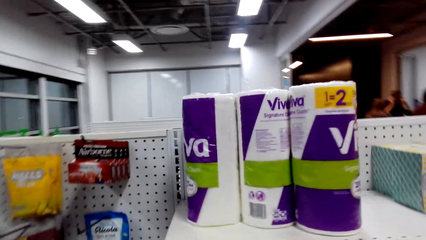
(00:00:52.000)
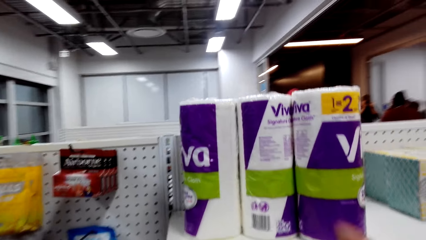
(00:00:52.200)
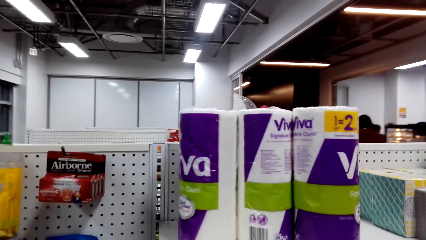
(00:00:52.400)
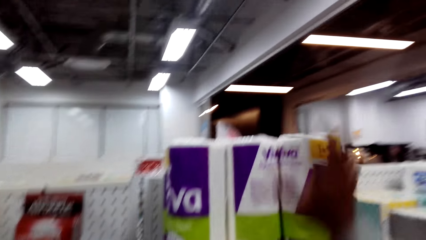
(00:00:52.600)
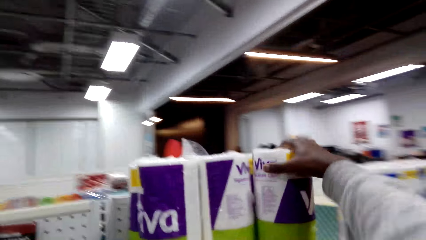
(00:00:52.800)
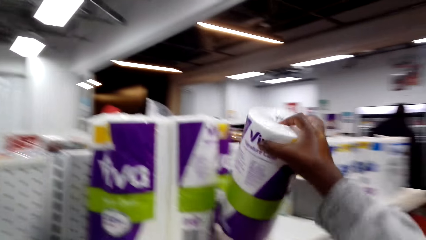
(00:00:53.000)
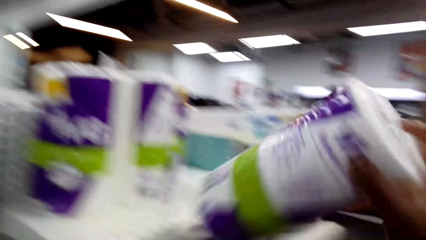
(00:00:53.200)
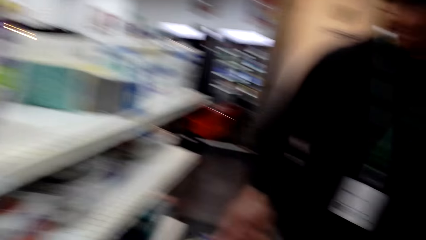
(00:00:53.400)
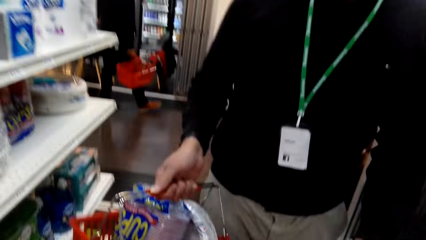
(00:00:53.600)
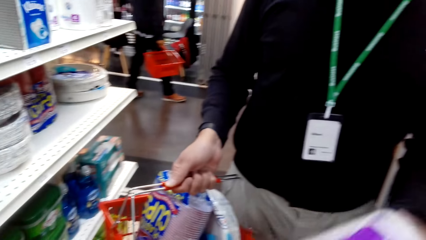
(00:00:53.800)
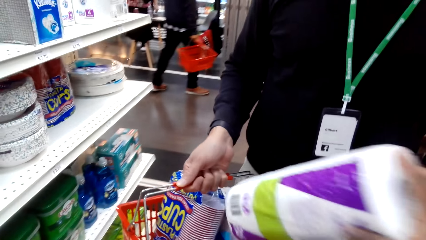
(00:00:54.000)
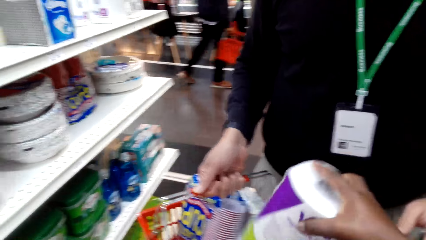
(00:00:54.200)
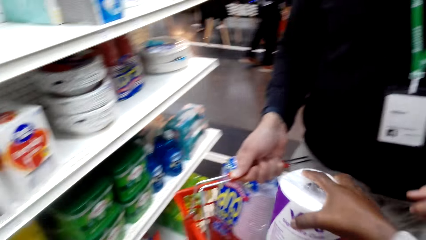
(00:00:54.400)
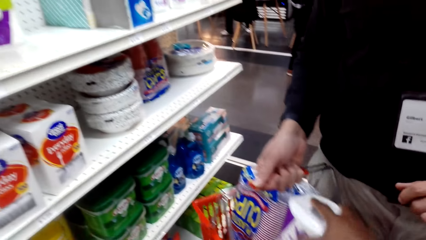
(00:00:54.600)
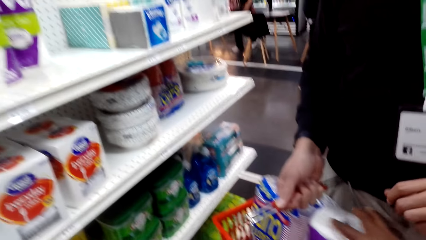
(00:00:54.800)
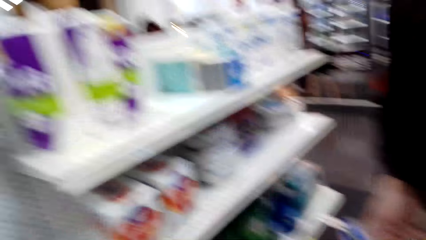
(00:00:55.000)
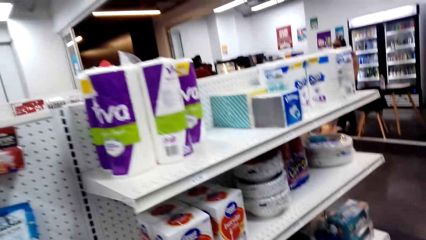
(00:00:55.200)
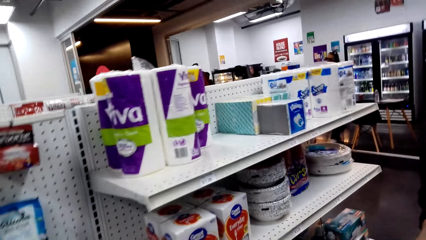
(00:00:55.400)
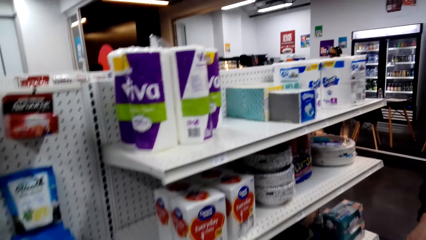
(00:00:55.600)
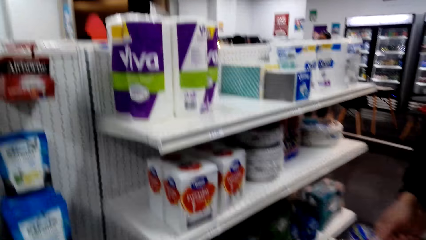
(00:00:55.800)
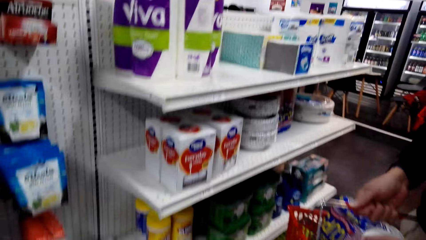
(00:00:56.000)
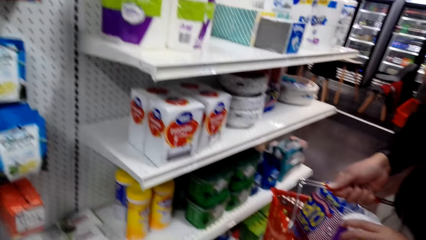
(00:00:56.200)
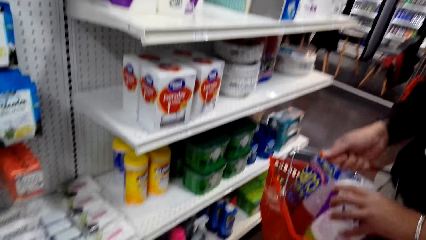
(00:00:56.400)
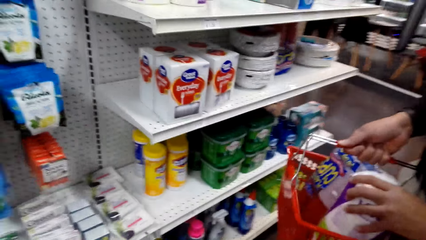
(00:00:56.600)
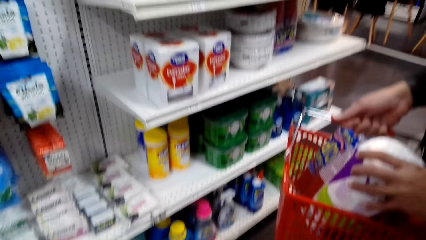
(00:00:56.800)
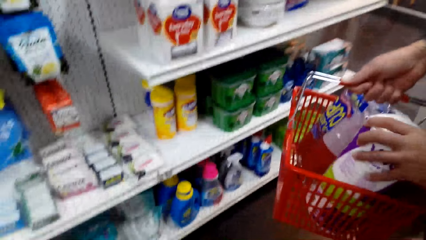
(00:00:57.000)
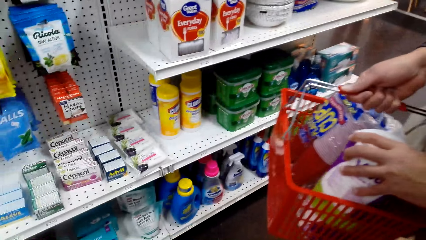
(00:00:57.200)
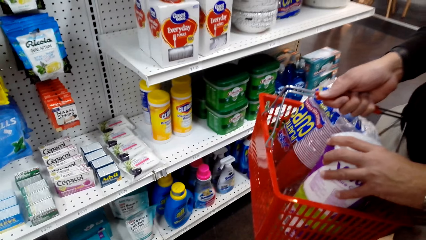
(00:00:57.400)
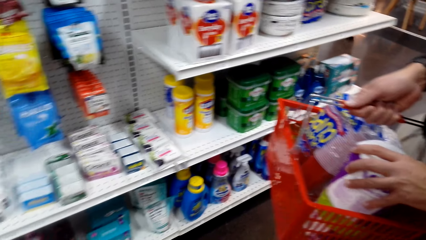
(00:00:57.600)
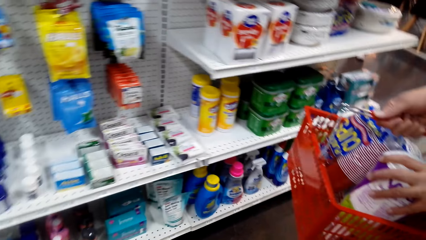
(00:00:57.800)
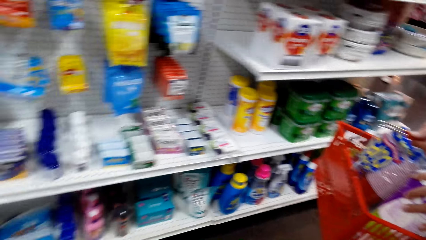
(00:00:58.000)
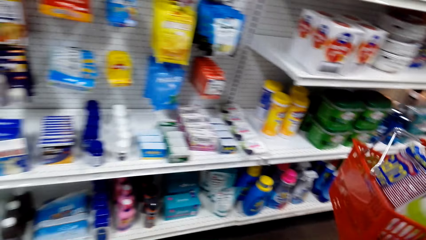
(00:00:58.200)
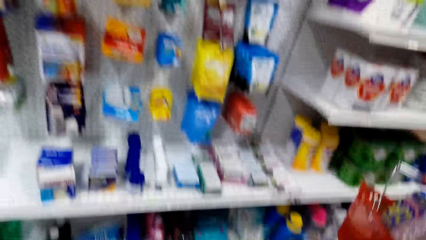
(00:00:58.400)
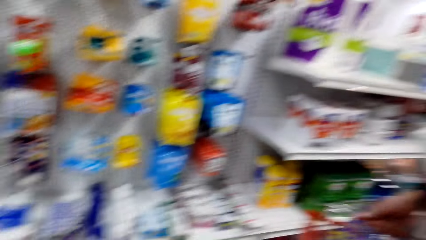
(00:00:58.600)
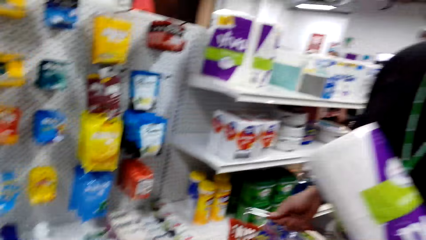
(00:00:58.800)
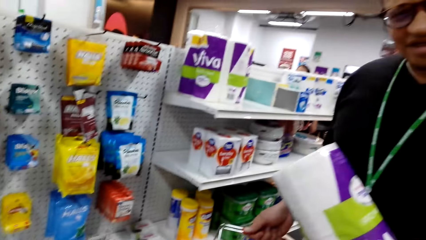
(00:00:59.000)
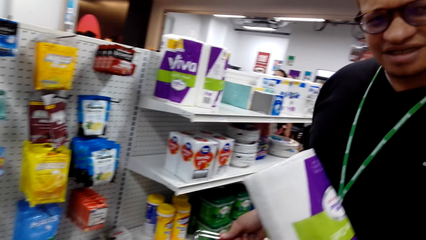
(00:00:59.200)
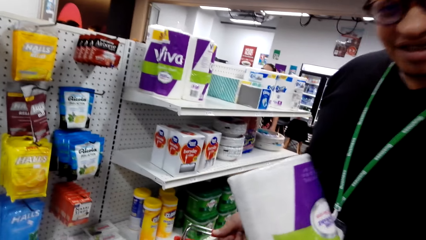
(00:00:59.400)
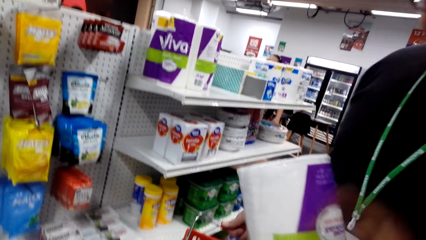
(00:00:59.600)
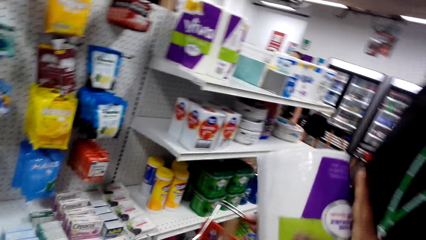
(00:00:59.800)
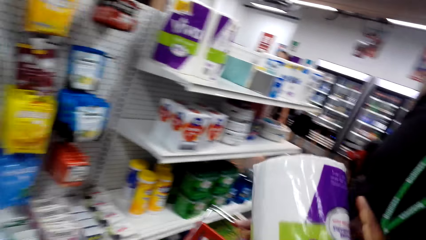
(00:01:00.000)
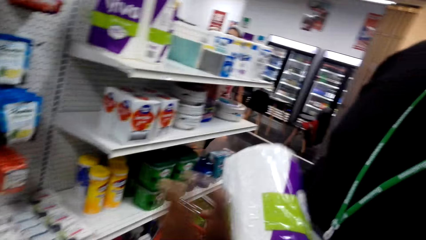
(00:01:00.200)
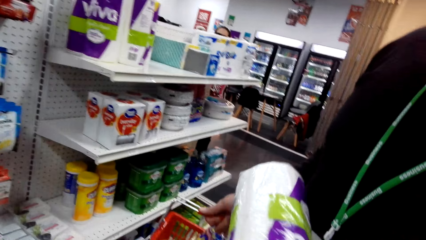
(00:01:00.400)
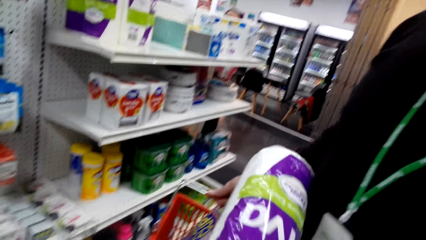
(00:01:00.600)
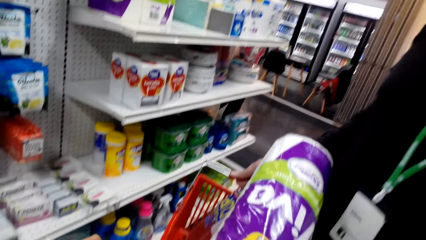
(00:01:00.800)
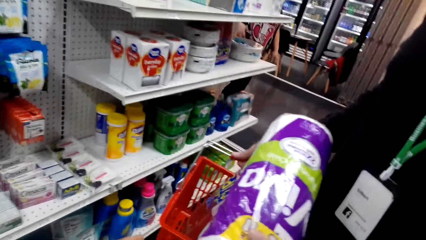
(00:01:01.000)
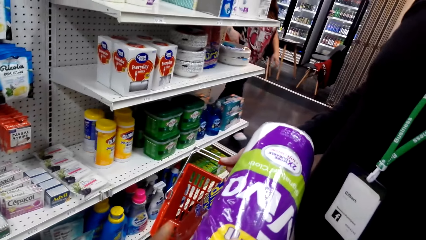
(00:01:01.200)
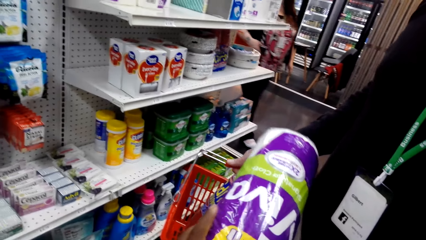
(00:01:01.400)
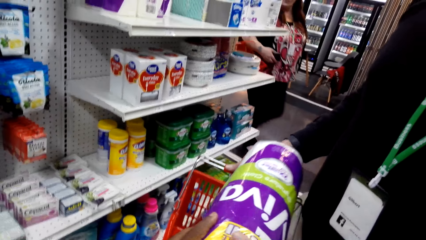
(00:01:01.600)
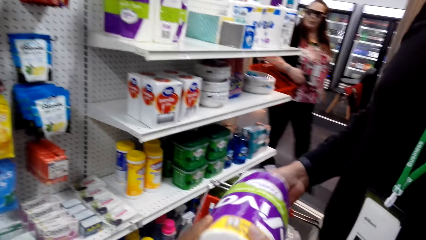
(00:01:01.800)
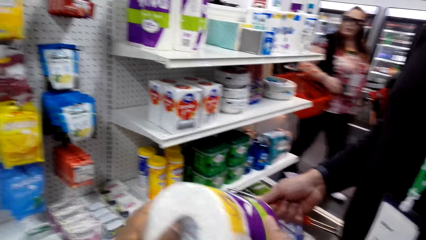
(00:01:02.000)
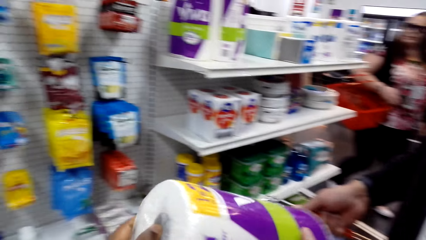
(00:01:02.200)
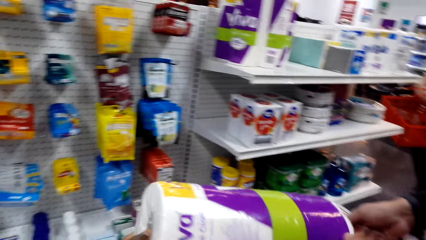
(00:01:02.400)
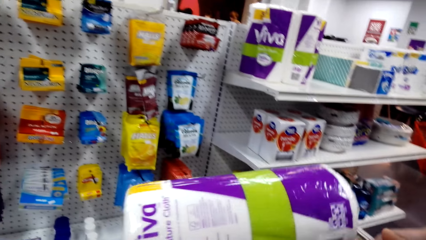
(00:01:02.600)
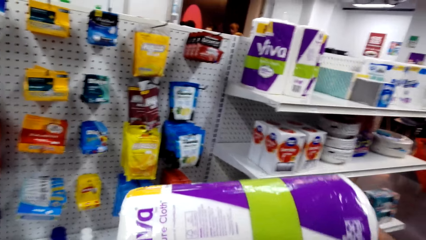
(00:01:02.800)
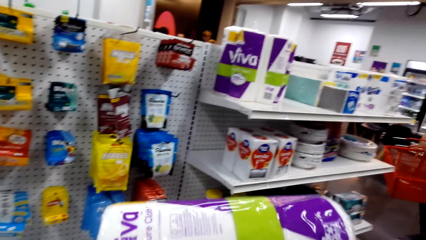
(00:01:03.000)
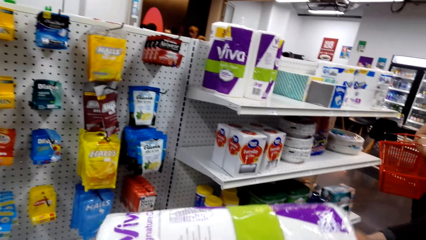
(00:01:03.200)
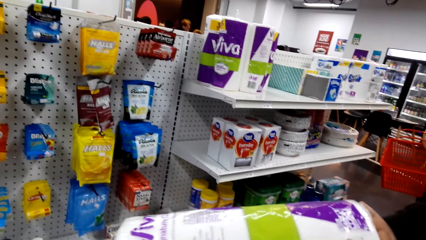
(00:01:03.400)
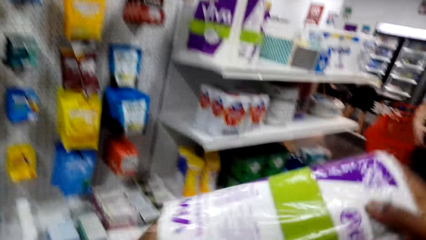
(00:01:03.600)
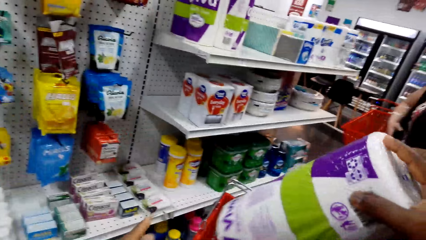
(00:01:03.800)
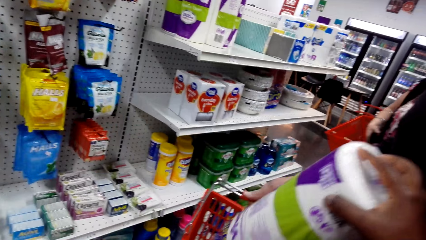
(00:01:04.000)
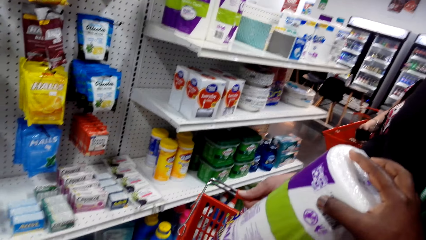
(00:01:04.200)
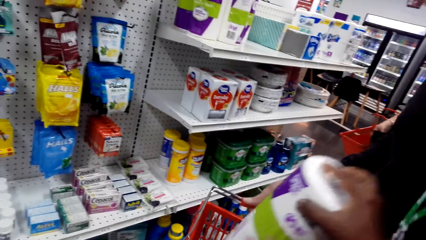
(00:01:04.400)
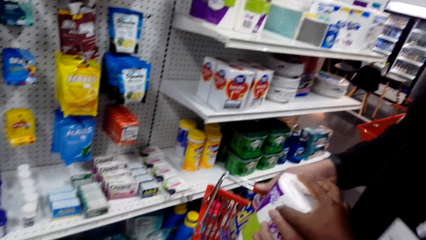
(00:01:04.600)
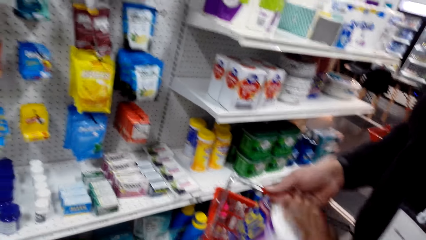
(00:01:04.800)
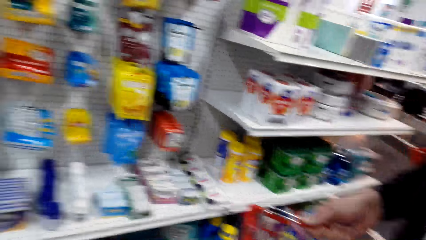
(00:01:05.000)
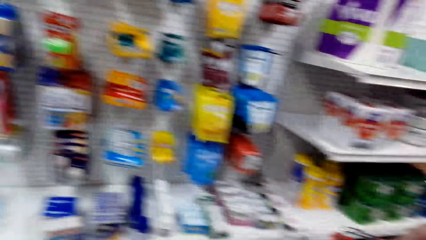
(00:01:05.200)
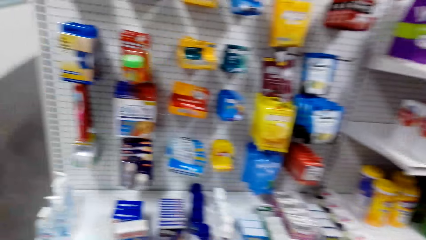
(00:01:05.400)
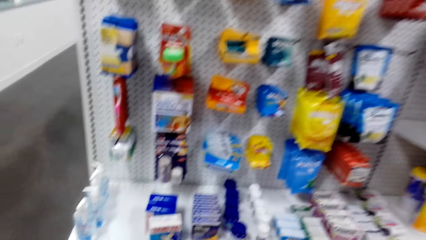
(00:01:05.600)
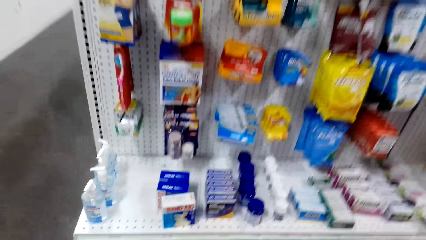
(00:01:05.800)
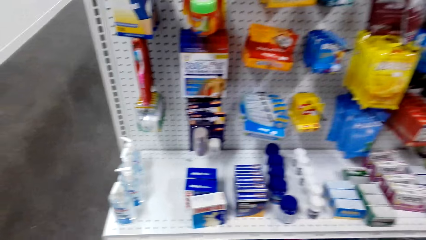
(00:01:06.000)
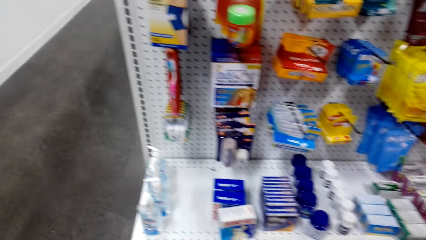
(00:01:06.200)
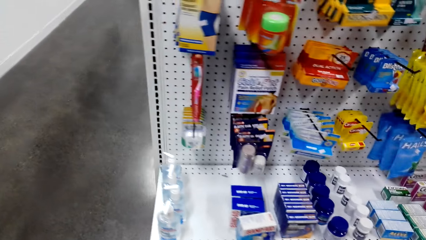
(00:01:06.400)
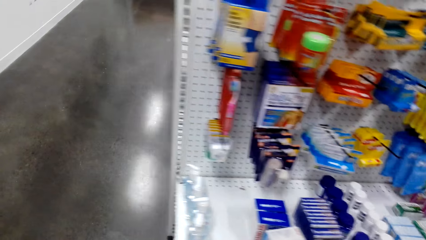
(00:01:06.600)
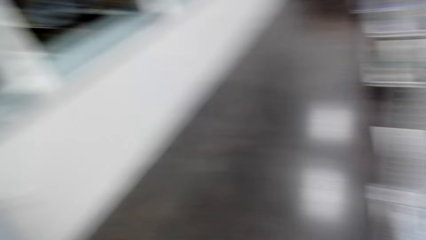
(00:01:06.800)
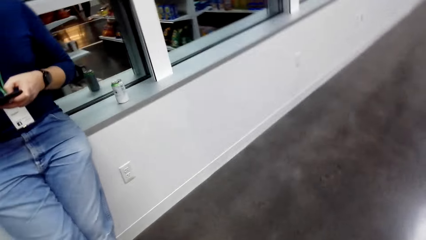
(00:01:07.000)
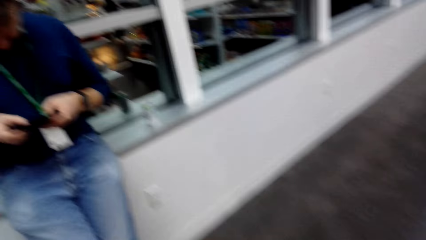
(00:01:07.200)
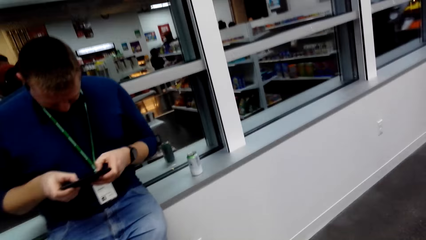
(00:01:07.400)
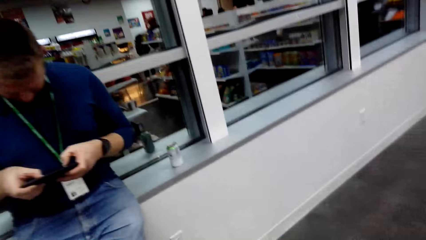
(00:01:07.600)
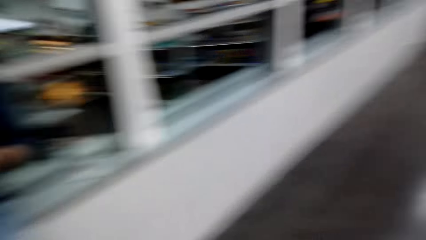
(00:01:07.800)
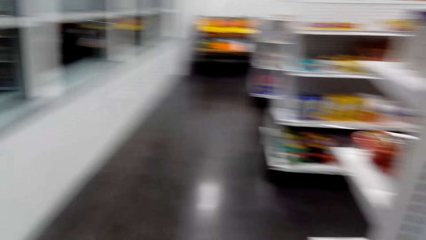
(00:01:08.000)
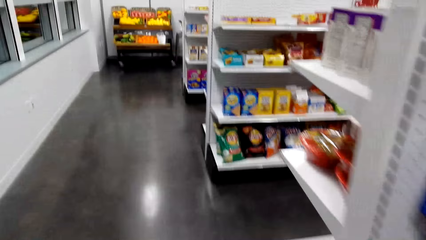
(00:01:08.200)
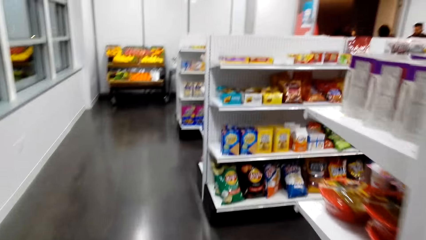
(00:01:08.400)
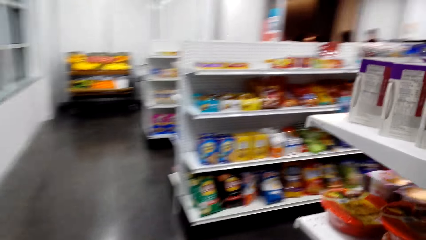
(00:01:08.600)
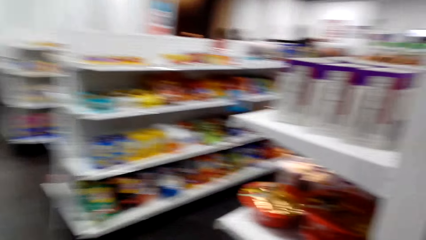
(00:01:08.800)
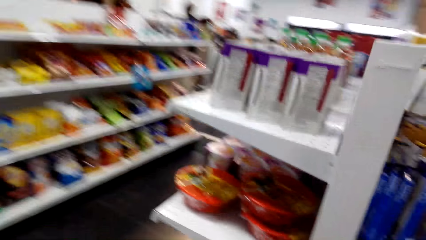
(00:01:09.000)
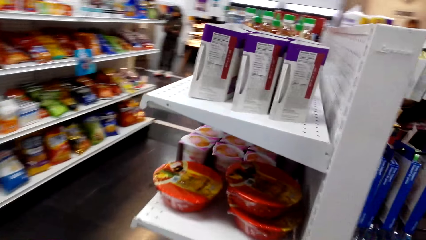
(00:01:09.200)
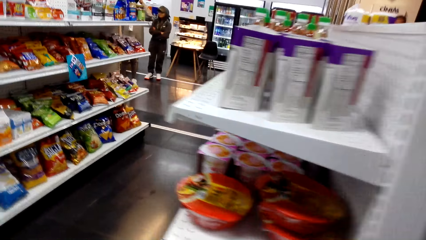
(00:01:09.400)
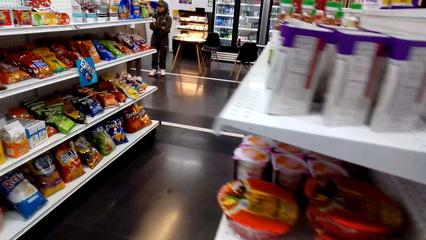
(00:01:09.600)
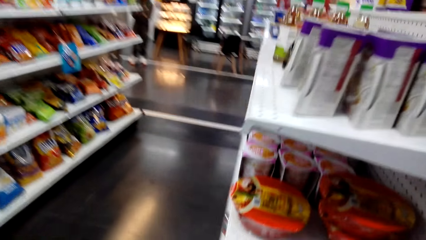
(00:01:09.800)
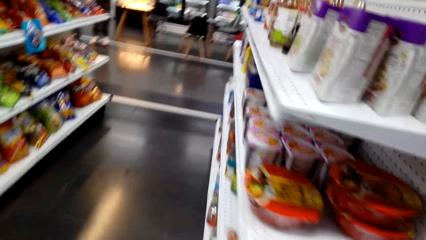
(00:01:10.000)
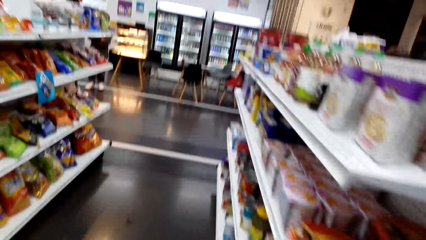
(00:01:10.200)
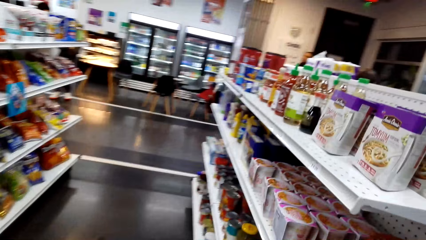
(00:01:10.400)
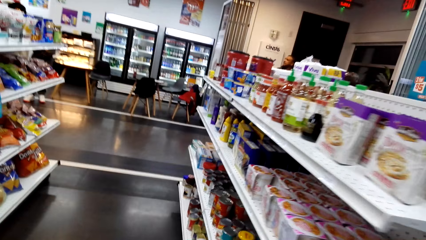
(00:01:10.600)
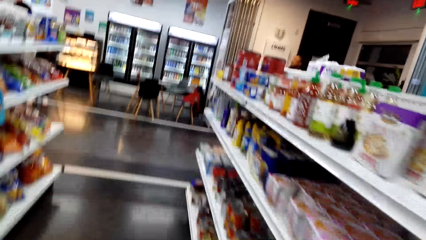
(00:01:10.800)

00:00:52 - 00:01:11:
The camera wearer dialogues with a man. They grab a paper towel or paper roll from the shelf. They put the paper towel inside a shopping basket or trolley. The man holds the shopping basket. The camera wearer dialogues with the man. They gaze at a toiletry shelf and dialogue with the man. The man holds the paper towel and holds the shopping basket. The camera wearer dialogues with the man. They hold the paper towel and dialogue with the man. The man holds the shopping basket. The camera wearer picks up the paper roll from the trolley. They put the paper towel inside the shopping basket. The man holds the shopping basket. The camera wearer dialogues with the man. They look at a medicinal compartment and dialogue with the man. They dialogue with the man again. They walk to another aisle.
